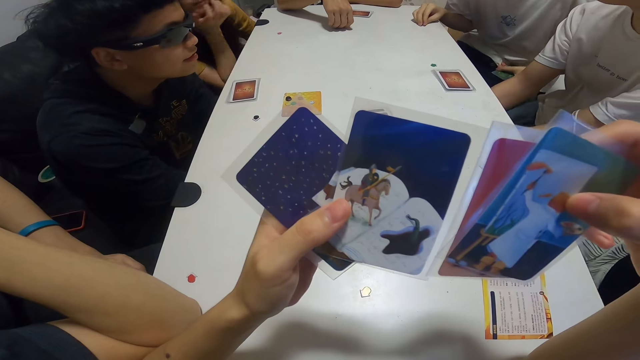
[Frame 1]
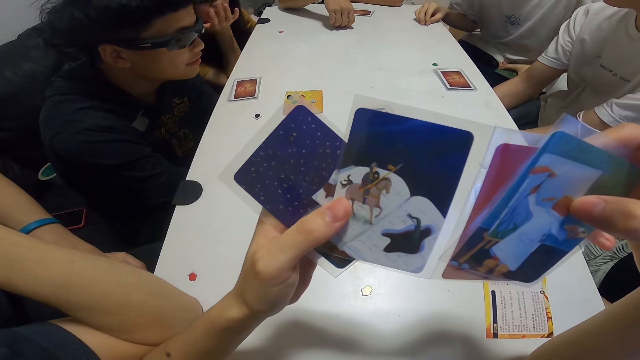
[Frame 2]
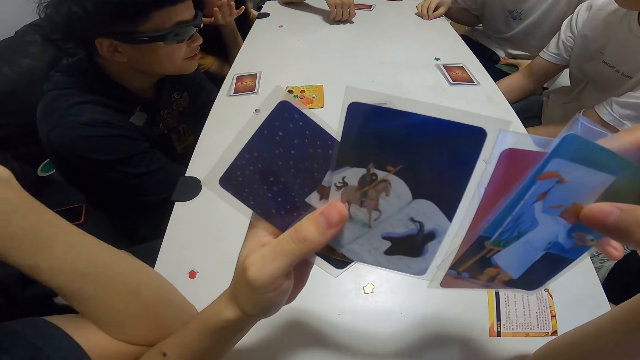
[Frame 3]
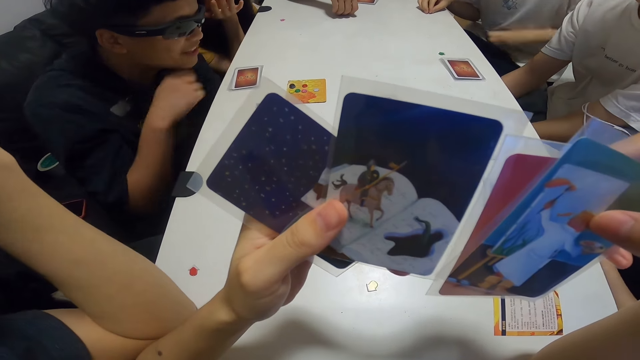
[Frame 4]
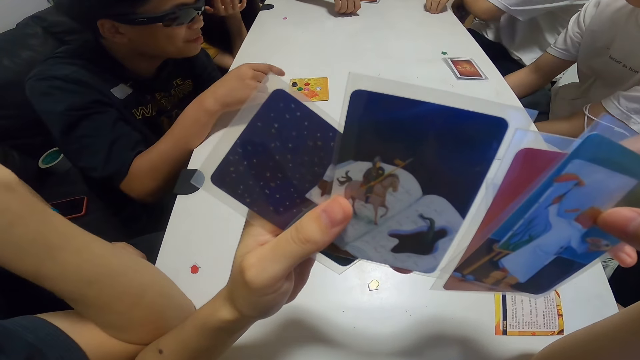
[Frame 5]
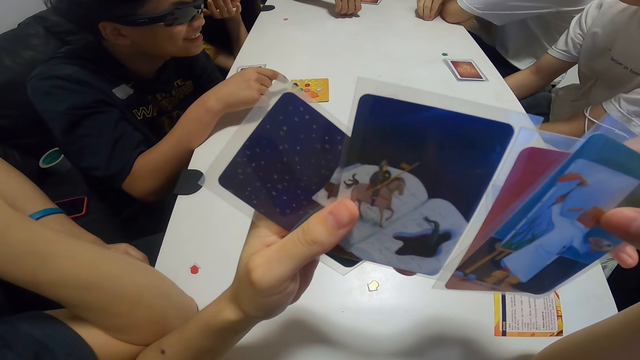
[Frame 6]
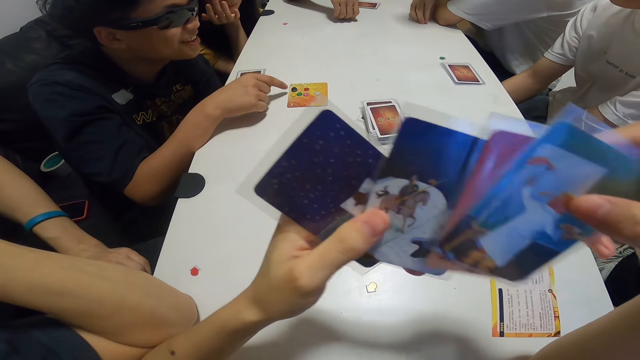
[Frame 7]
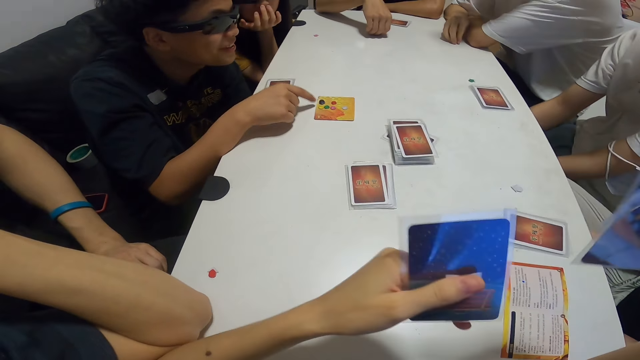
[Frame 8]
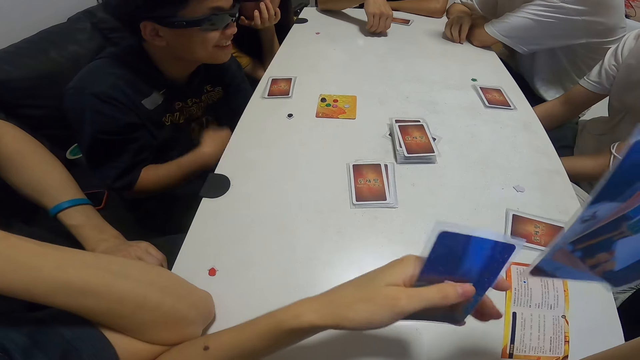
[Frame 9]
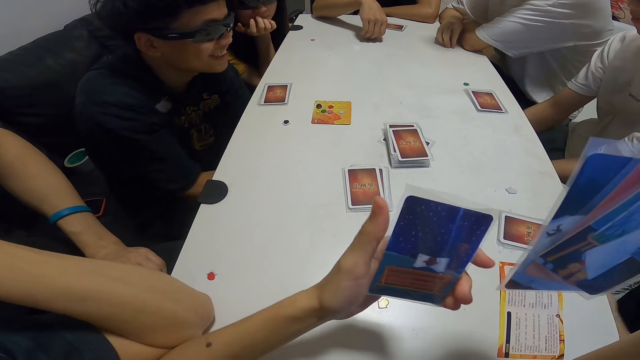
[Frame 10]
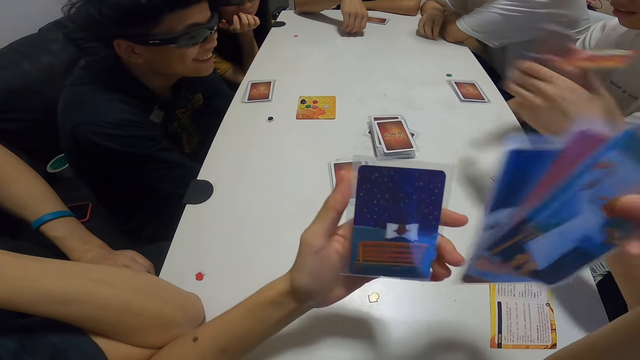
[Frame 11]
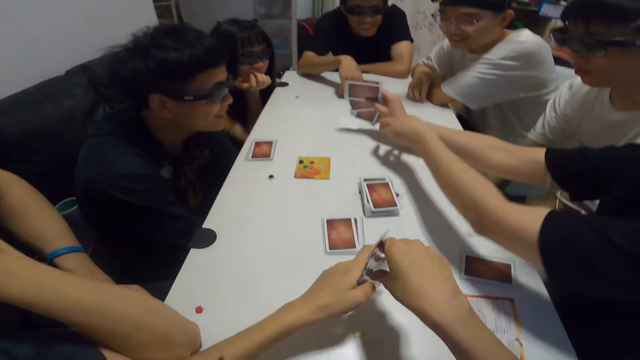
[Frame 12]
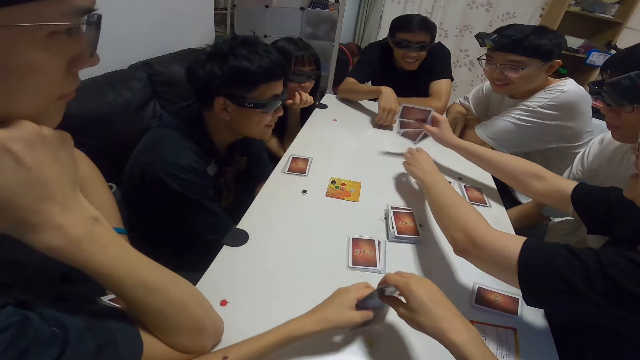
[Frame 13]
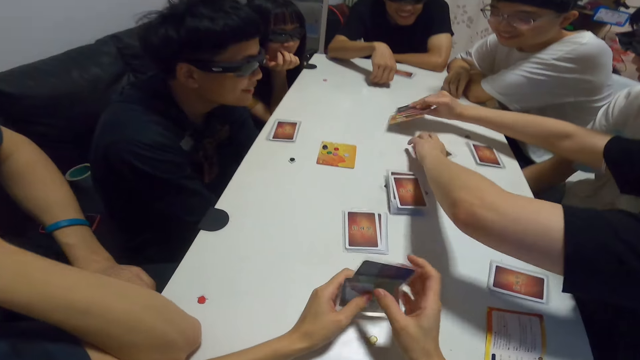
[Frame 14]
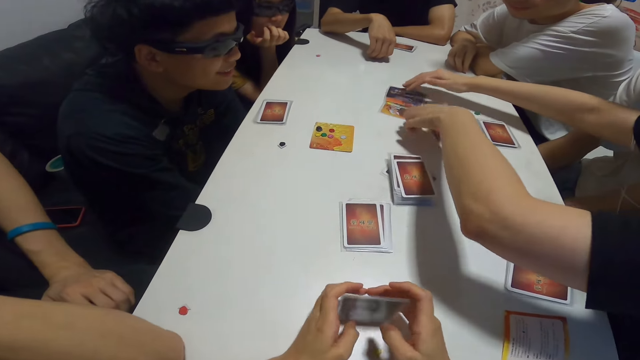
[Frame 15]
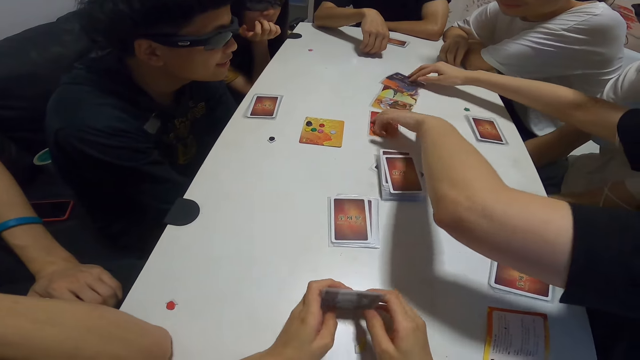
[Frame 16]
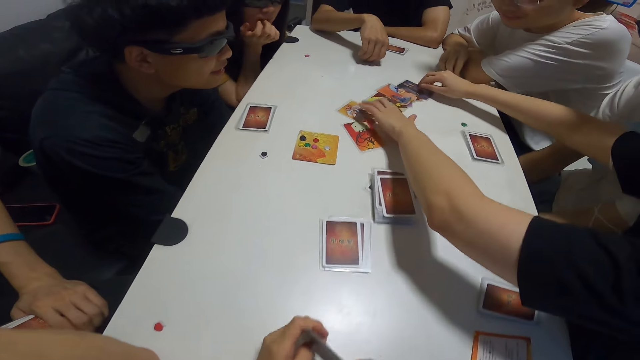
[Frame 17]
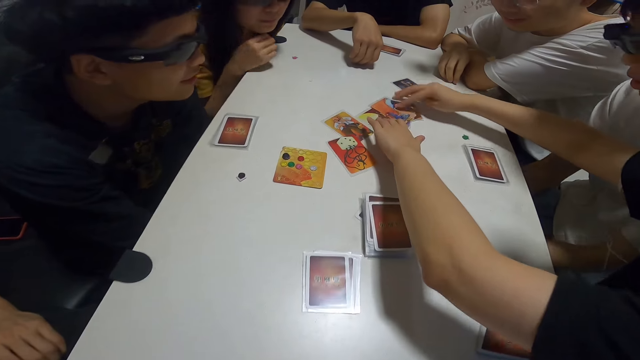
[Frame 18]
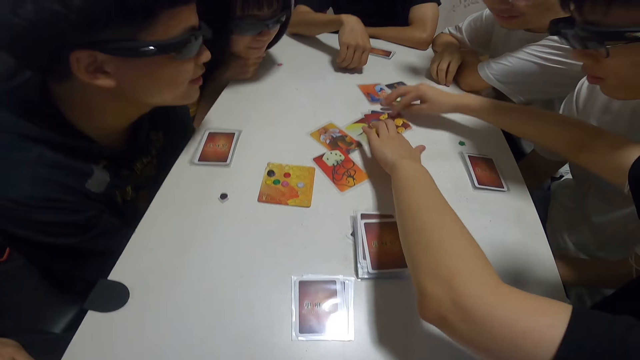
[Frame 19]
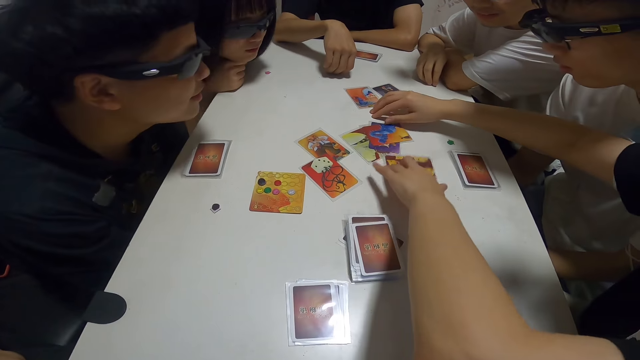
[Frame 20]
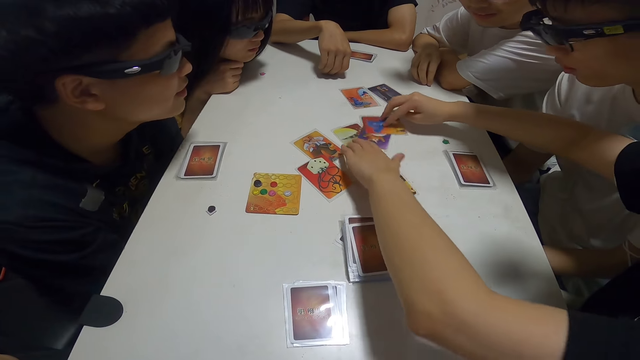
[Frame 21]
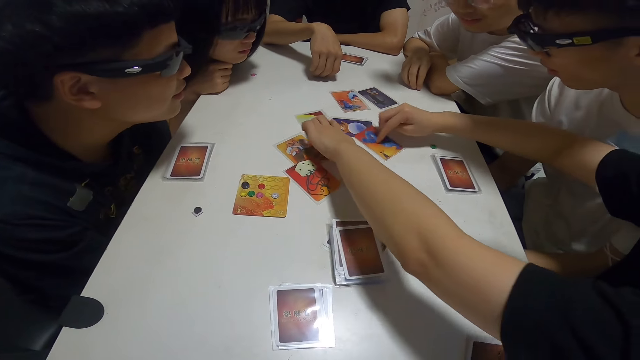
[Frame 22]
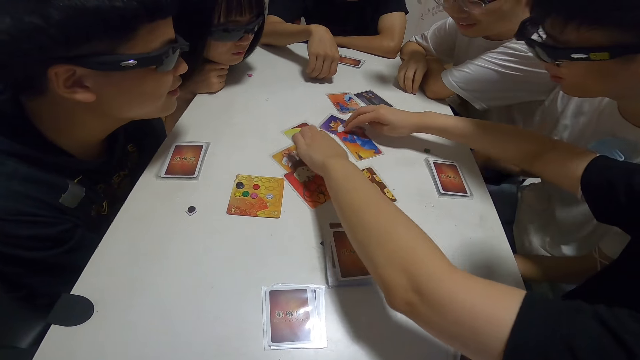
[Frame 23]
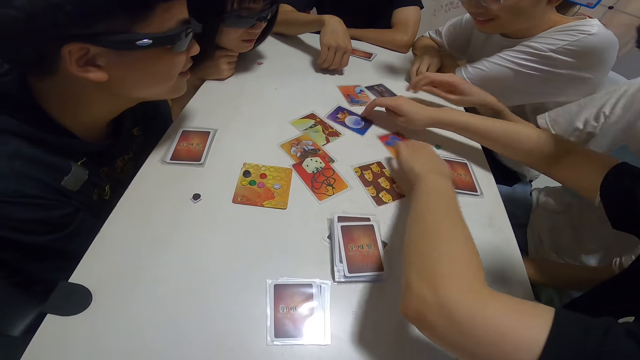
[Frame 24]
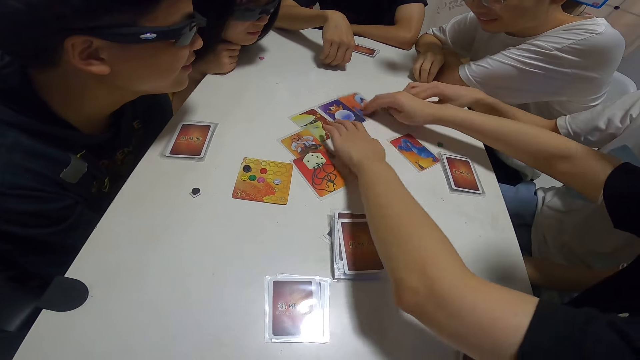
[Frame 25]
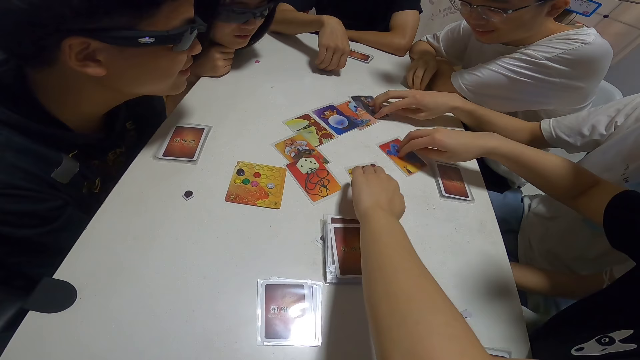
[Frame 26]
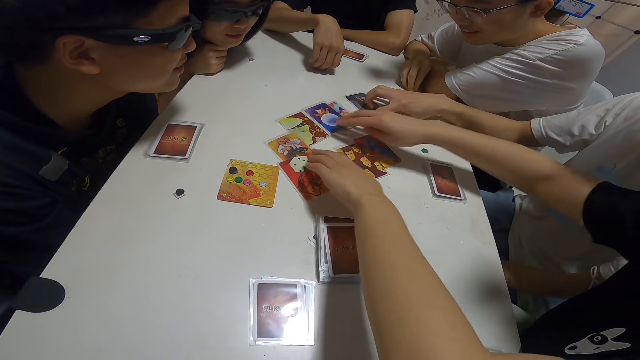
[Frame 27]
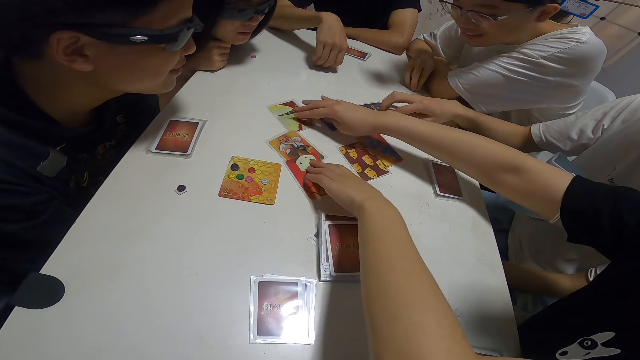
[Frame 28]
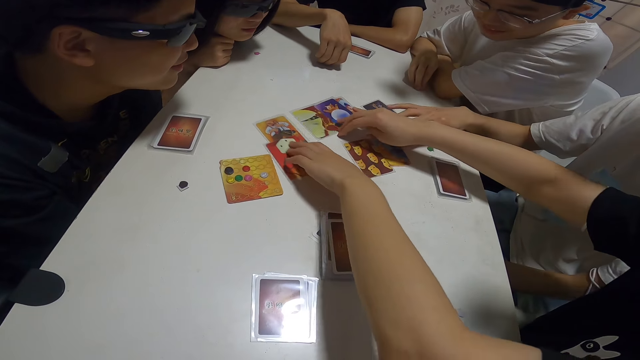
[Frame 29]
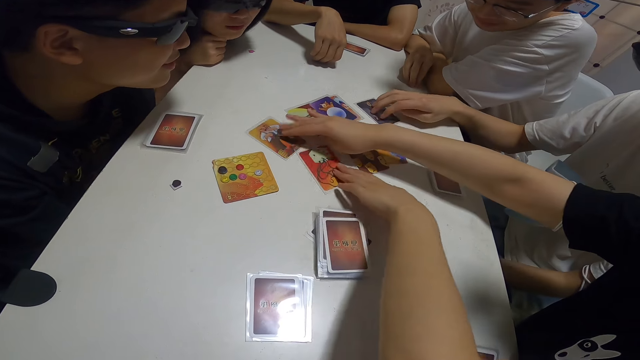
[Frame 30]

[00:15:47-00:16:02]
The camera wearer arranges the cards. A man points at the chips on top of the card. A woman places the cards on the table. The woman spreads the cards on the table. Another man touches a card.

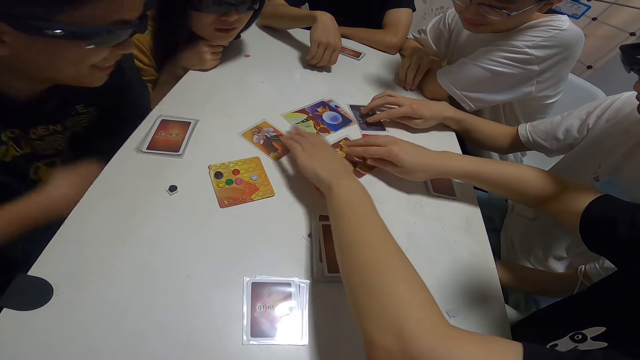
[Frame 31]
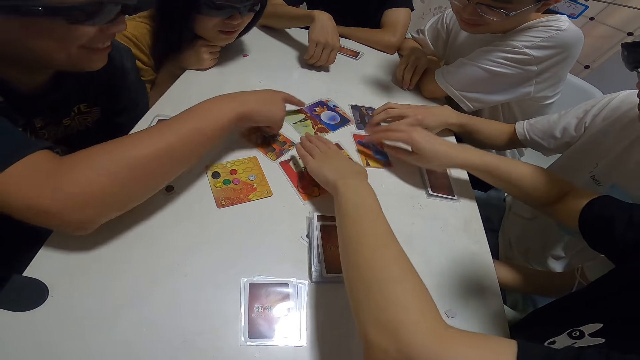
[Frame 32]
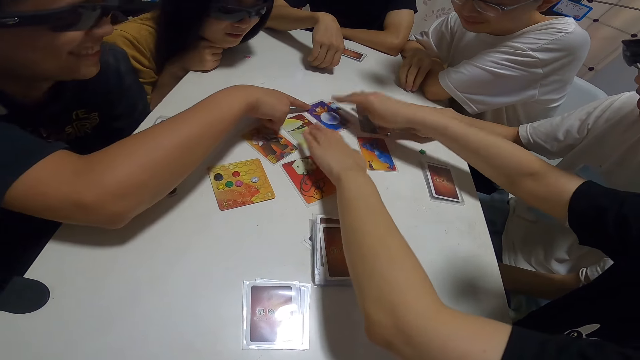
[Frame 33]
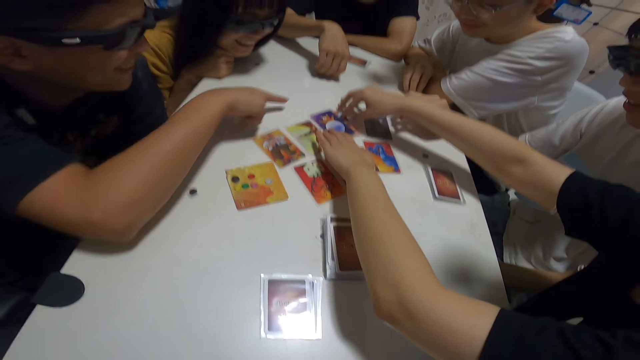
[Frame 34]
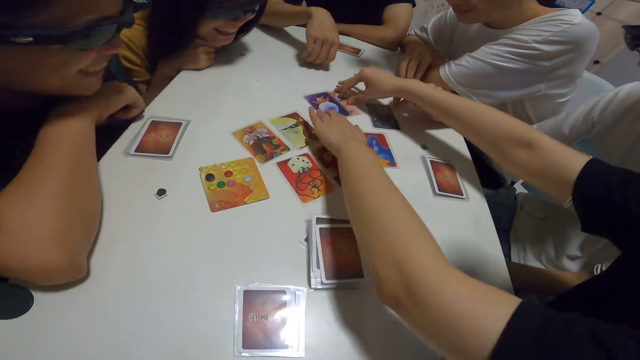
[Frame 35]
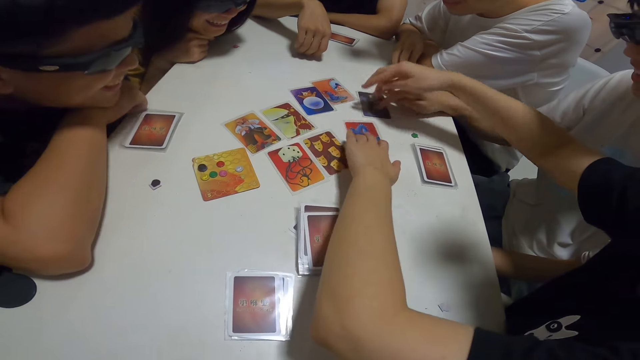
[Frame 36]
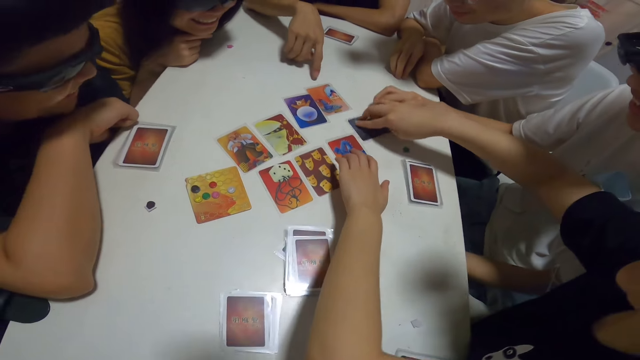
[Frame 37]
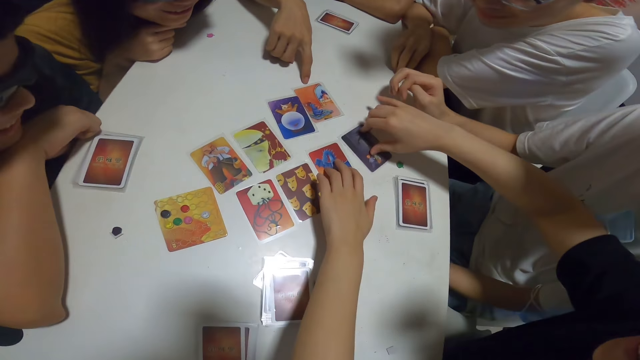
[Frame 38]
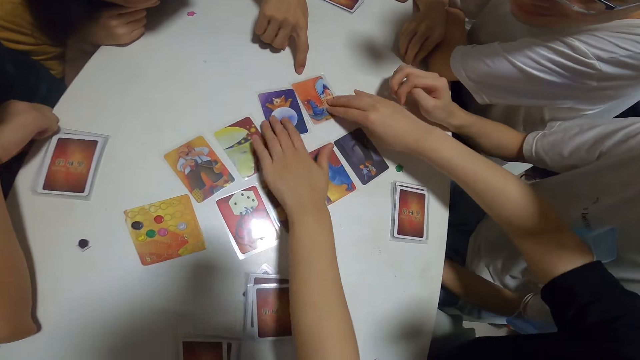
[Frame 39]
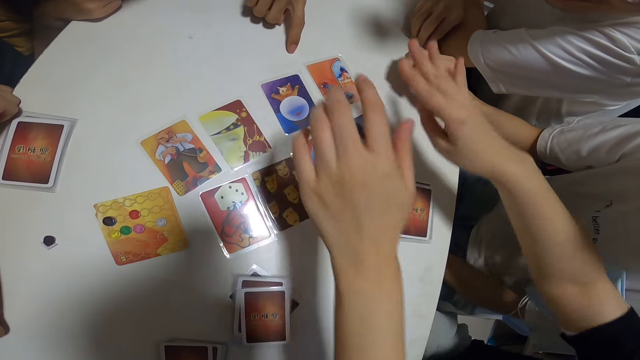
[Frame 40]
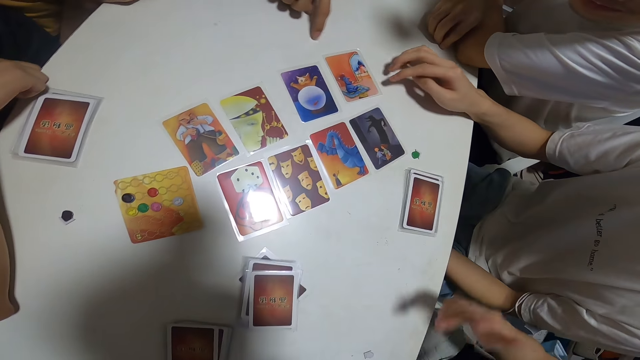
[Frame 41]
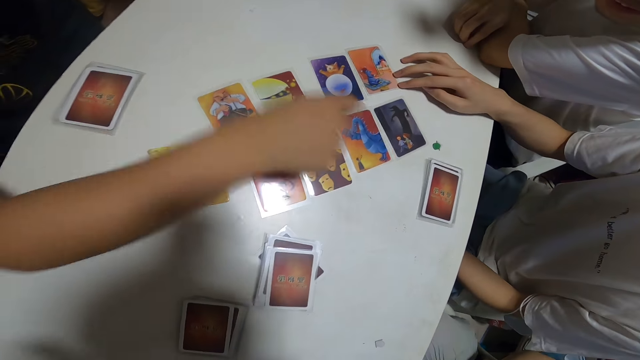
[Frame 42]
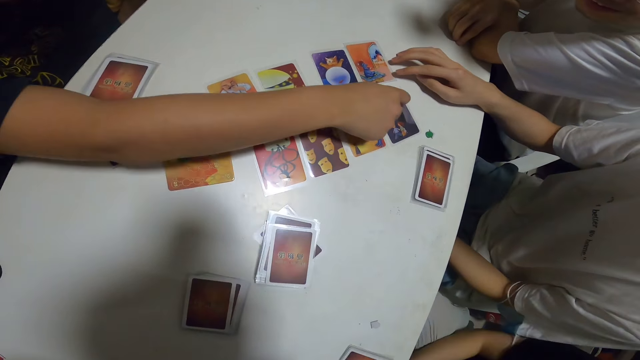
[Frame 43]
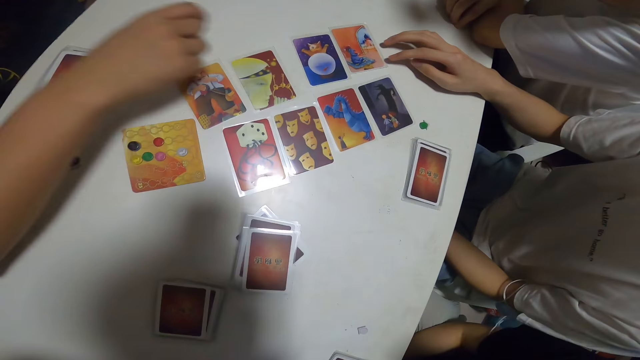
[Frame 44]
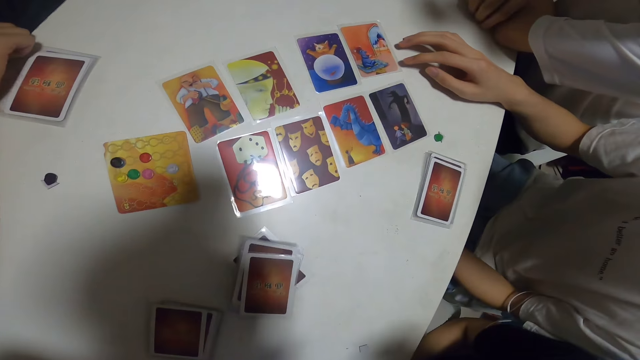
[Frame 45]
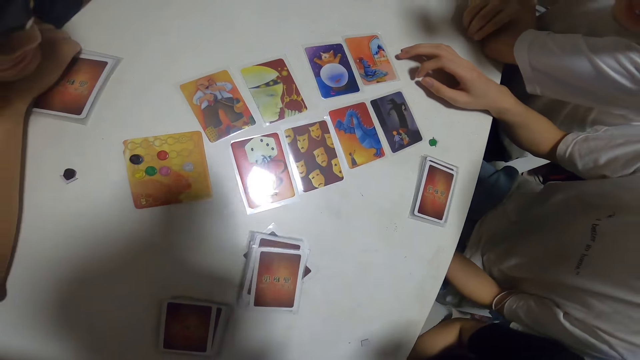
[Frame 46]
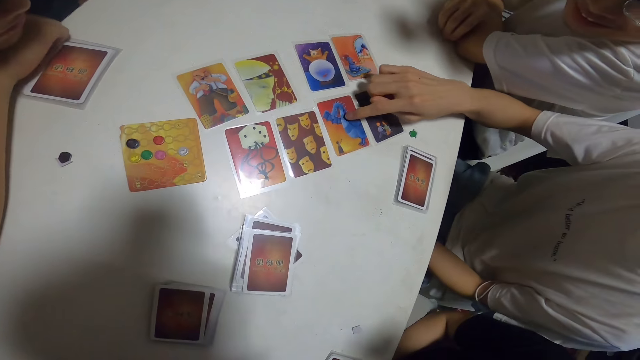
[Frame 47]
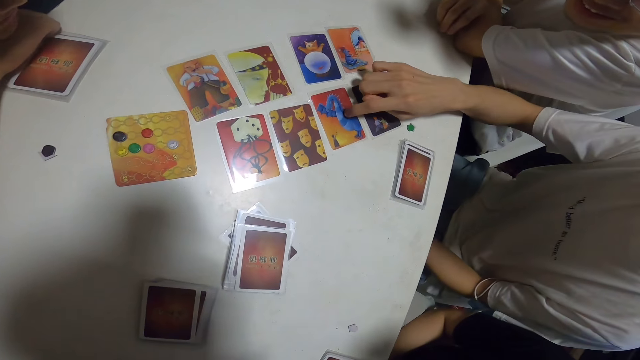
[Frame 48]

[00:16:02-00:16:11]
A man points at a card.
